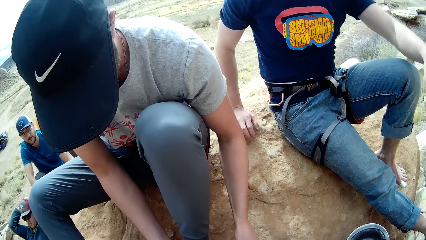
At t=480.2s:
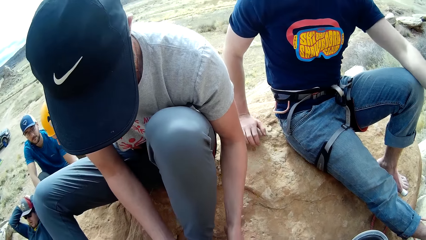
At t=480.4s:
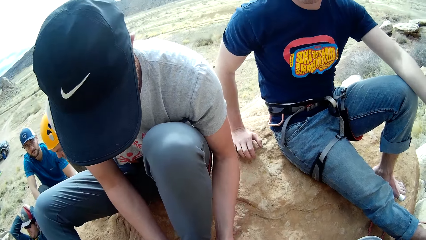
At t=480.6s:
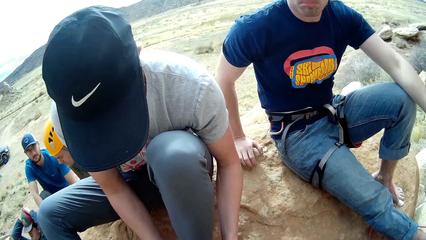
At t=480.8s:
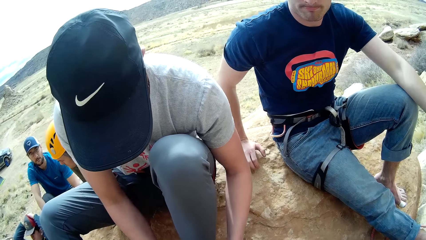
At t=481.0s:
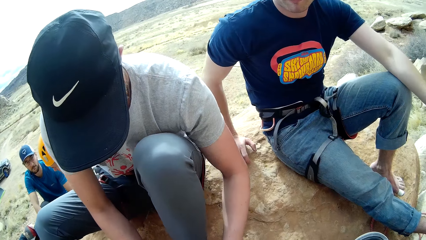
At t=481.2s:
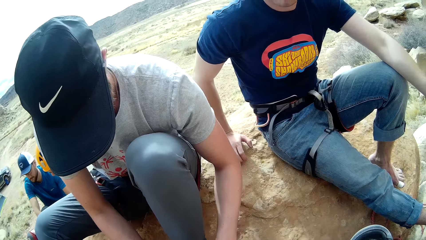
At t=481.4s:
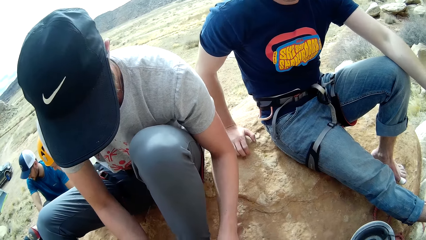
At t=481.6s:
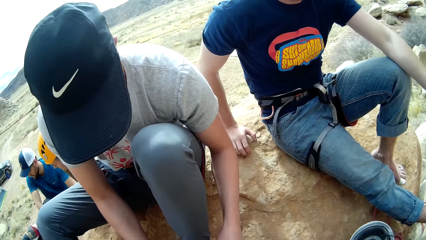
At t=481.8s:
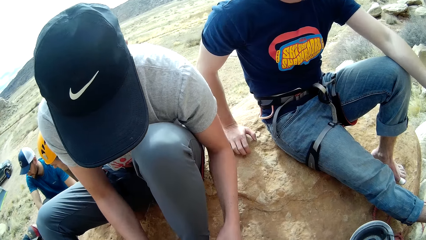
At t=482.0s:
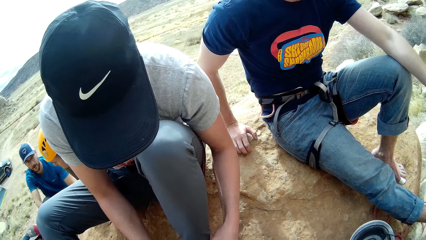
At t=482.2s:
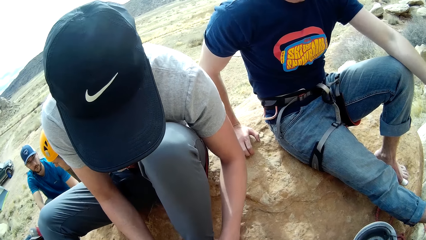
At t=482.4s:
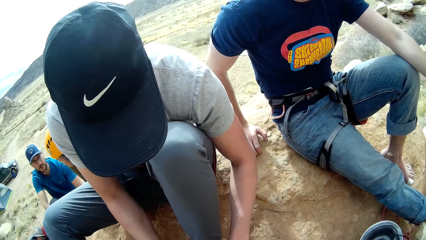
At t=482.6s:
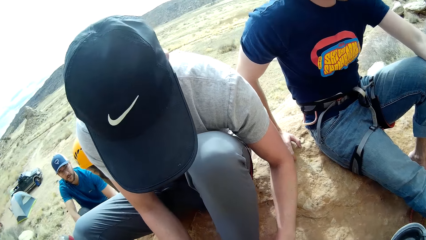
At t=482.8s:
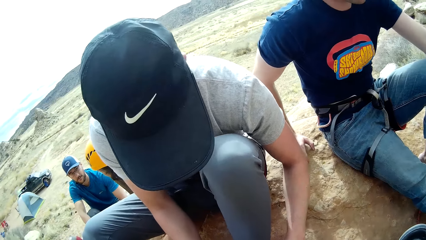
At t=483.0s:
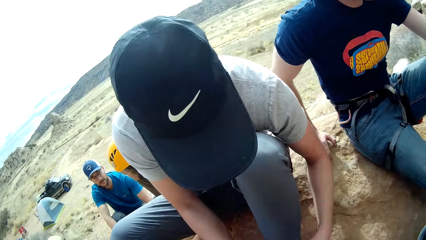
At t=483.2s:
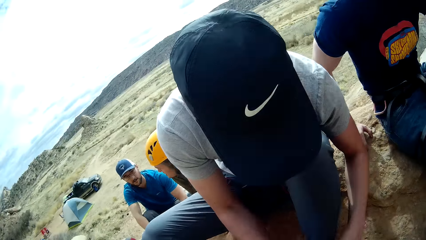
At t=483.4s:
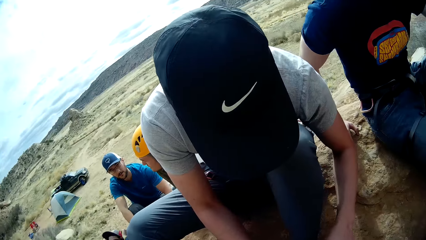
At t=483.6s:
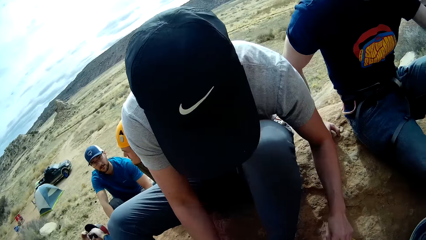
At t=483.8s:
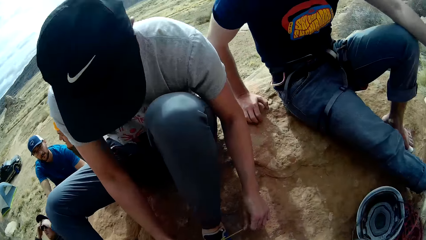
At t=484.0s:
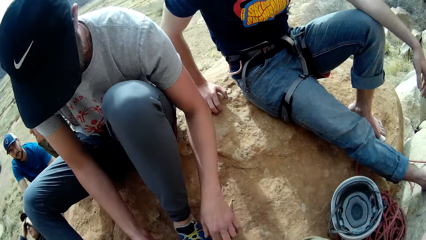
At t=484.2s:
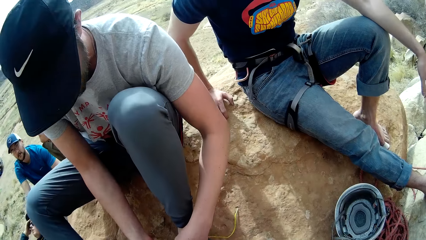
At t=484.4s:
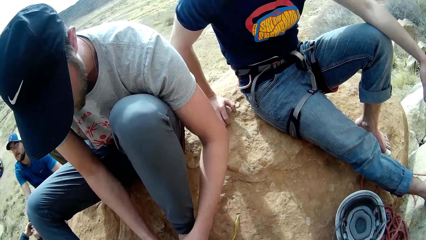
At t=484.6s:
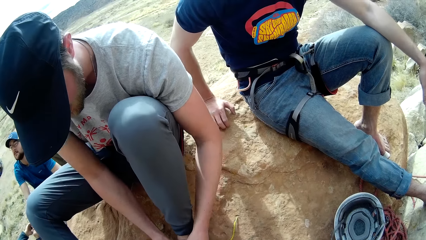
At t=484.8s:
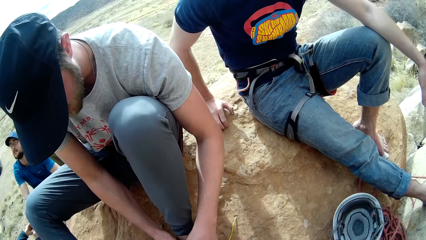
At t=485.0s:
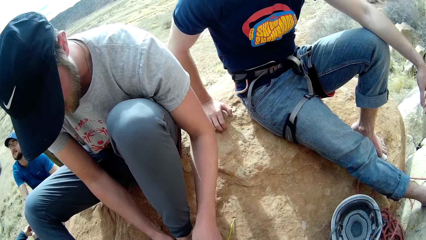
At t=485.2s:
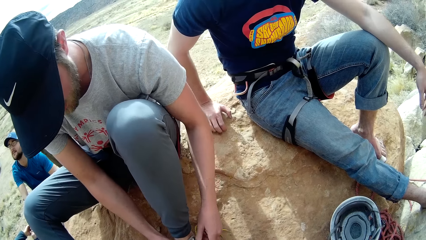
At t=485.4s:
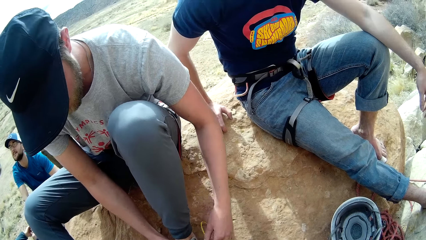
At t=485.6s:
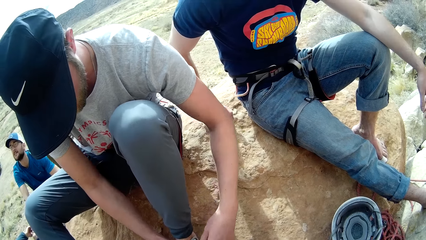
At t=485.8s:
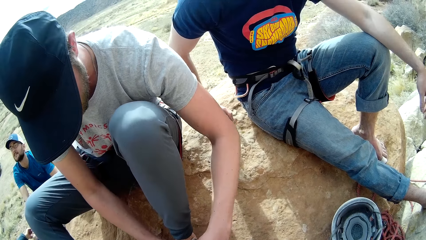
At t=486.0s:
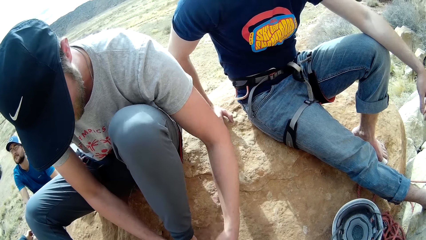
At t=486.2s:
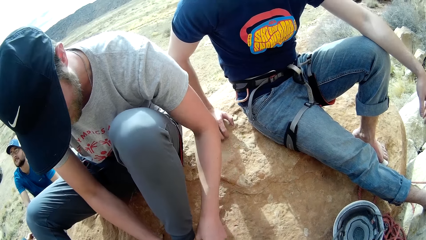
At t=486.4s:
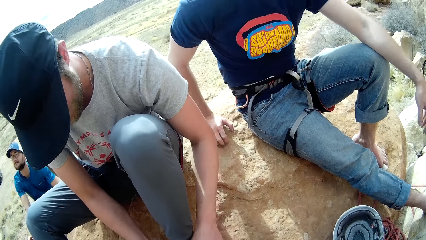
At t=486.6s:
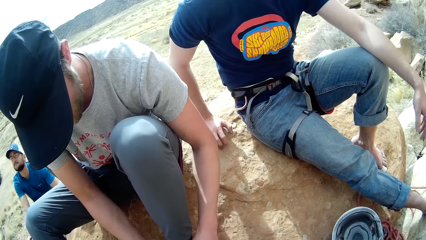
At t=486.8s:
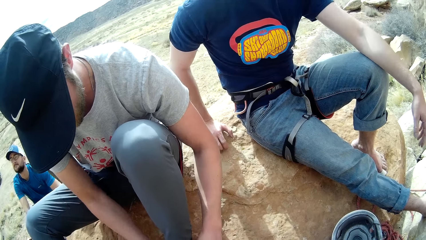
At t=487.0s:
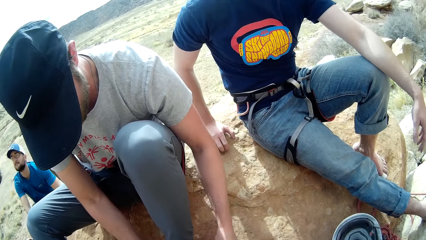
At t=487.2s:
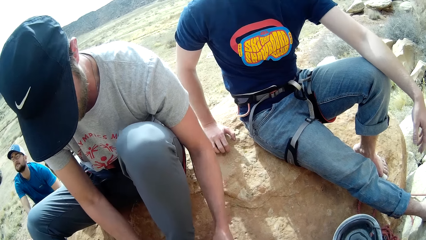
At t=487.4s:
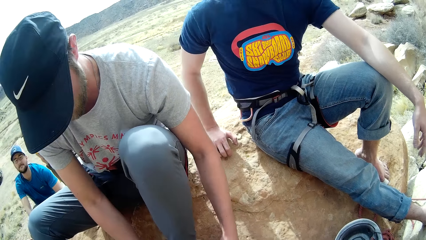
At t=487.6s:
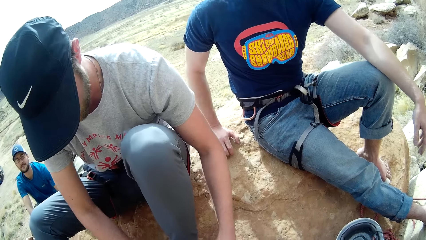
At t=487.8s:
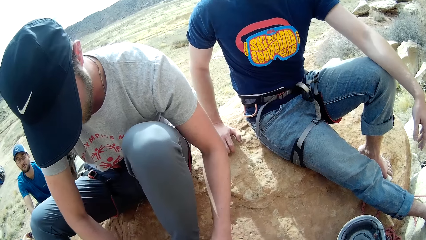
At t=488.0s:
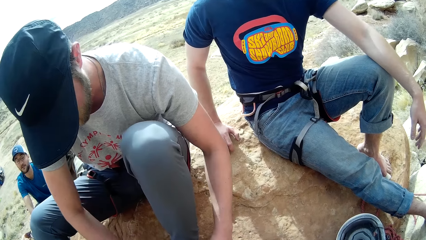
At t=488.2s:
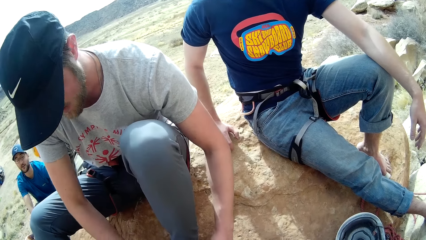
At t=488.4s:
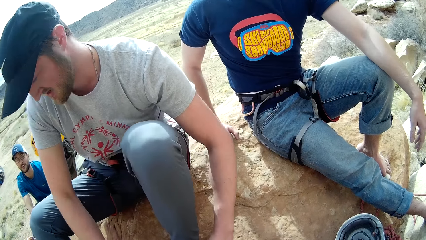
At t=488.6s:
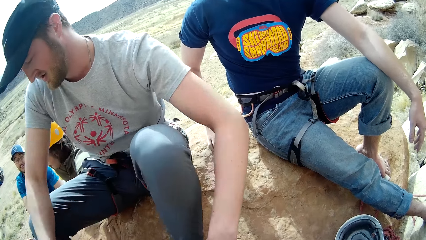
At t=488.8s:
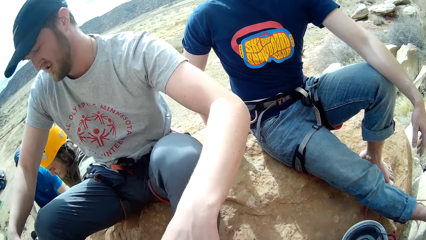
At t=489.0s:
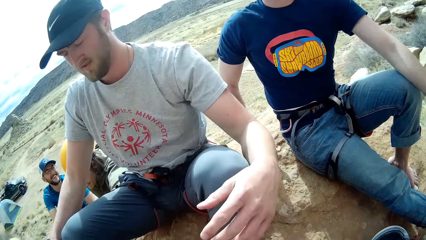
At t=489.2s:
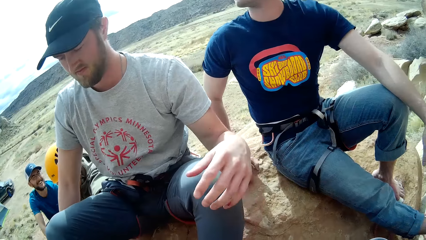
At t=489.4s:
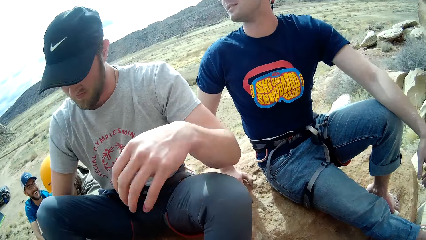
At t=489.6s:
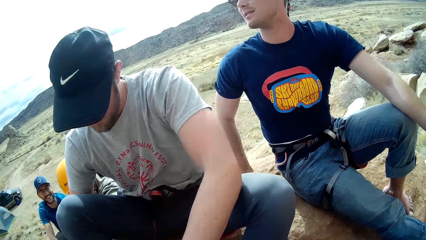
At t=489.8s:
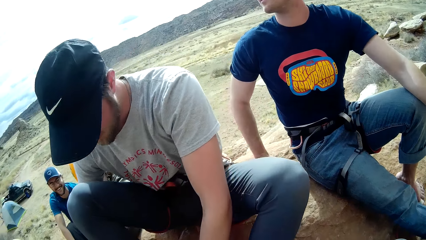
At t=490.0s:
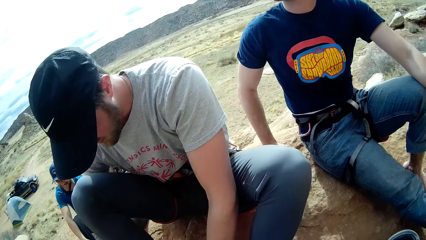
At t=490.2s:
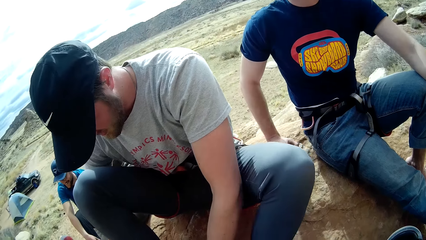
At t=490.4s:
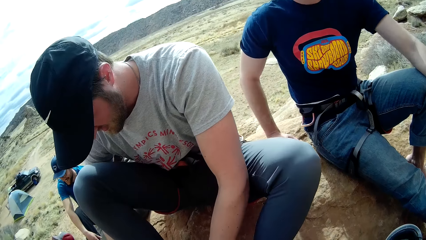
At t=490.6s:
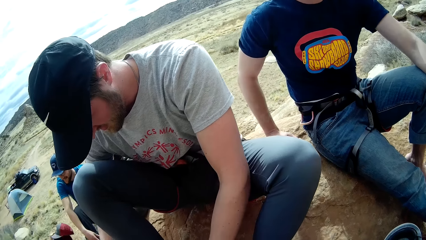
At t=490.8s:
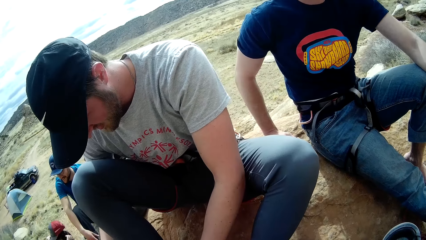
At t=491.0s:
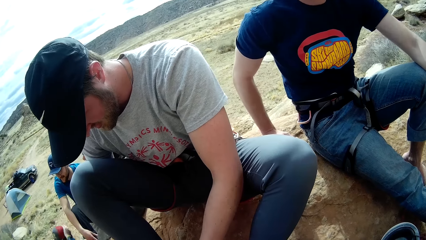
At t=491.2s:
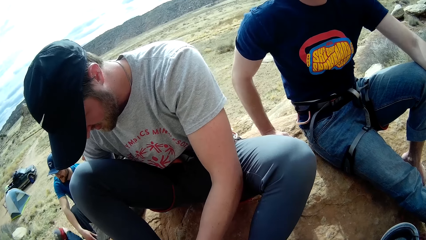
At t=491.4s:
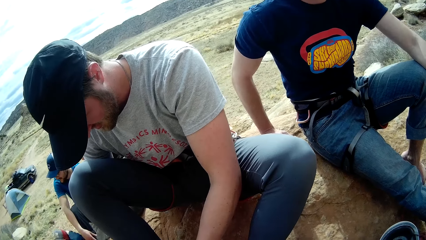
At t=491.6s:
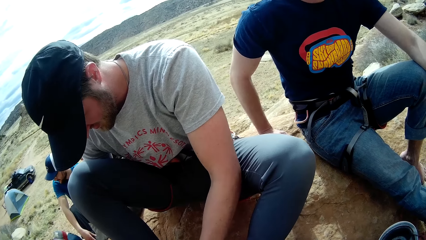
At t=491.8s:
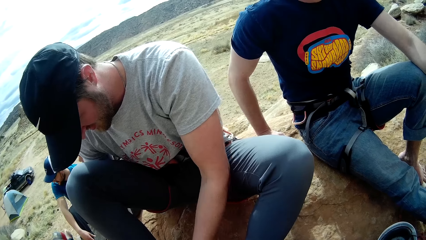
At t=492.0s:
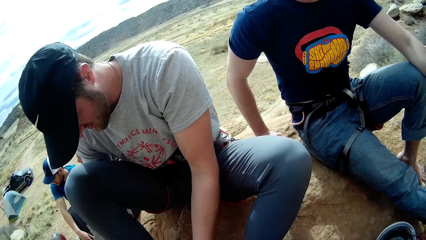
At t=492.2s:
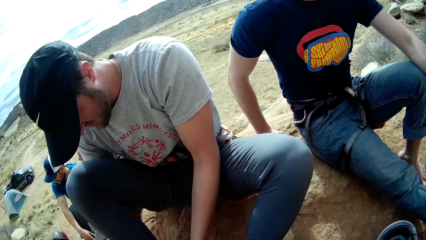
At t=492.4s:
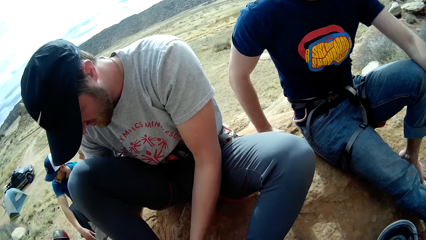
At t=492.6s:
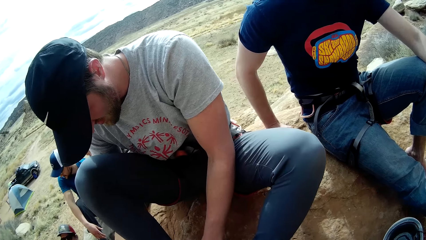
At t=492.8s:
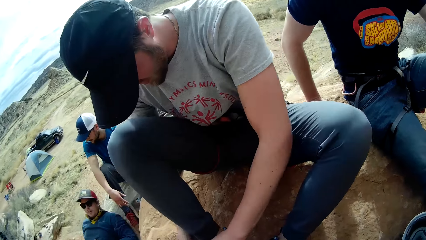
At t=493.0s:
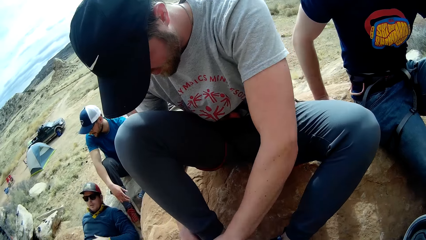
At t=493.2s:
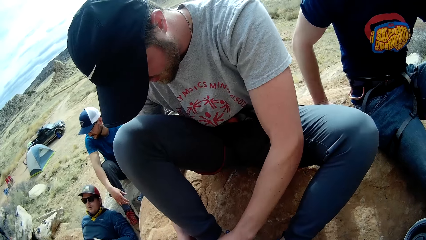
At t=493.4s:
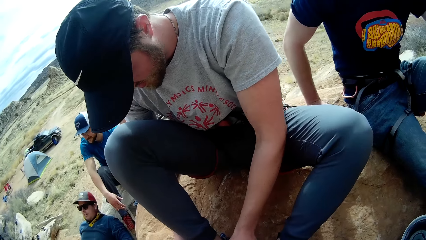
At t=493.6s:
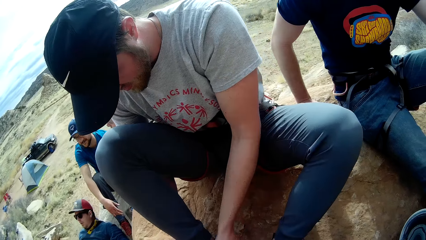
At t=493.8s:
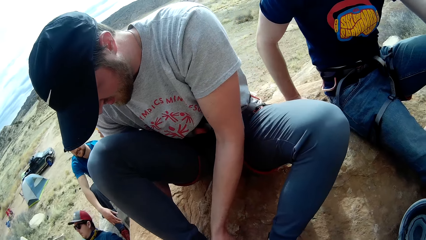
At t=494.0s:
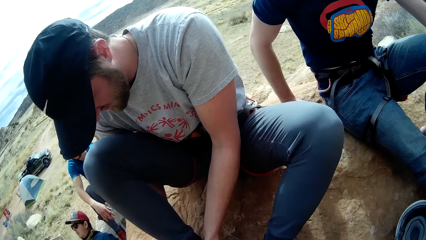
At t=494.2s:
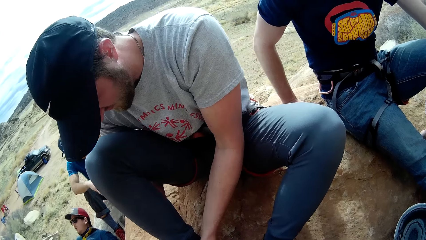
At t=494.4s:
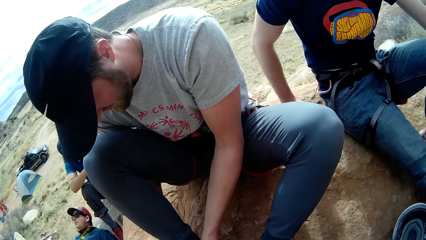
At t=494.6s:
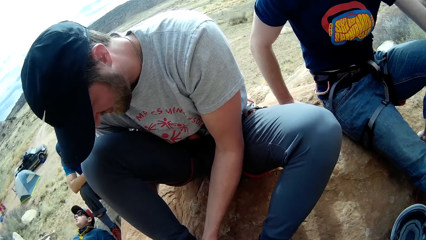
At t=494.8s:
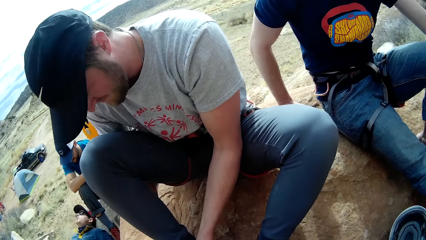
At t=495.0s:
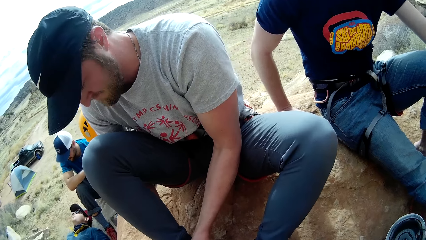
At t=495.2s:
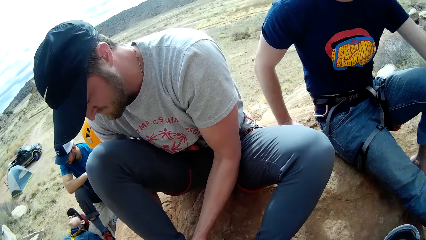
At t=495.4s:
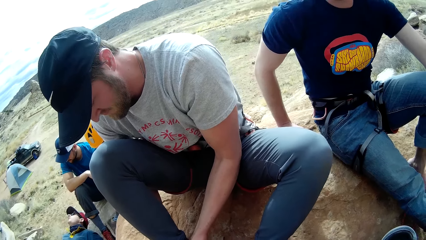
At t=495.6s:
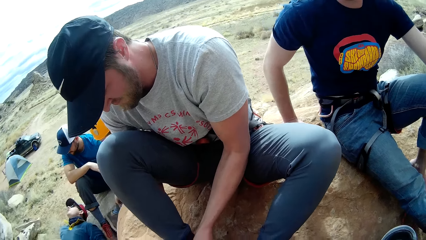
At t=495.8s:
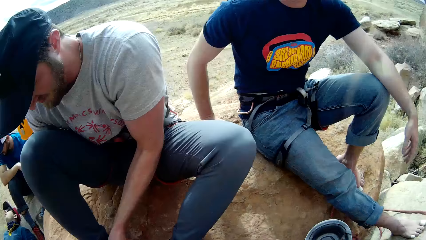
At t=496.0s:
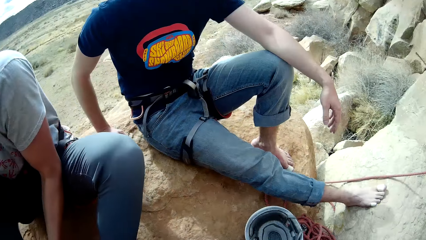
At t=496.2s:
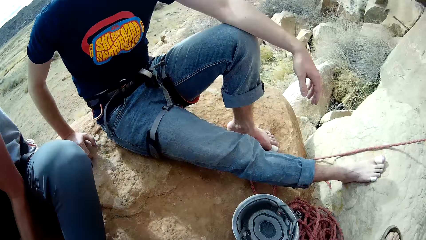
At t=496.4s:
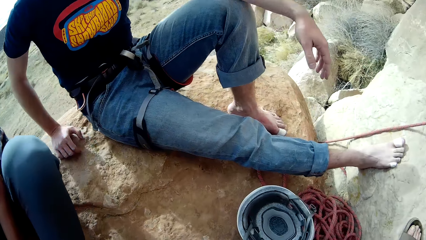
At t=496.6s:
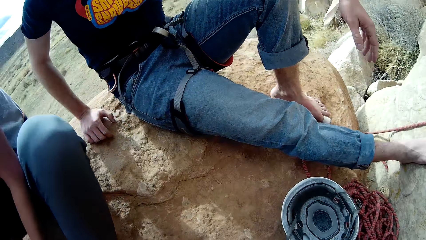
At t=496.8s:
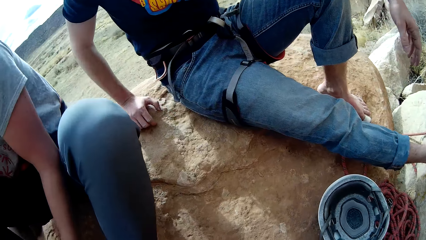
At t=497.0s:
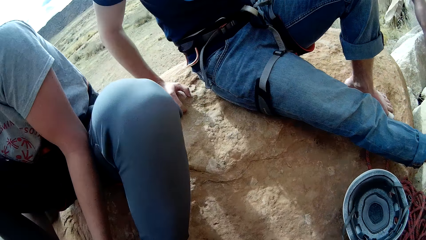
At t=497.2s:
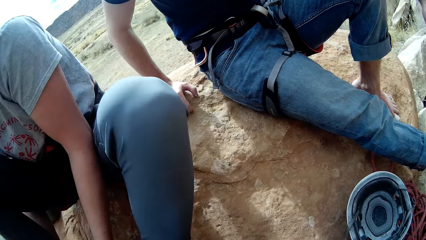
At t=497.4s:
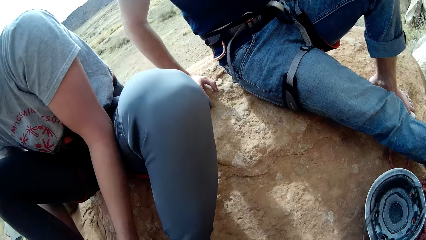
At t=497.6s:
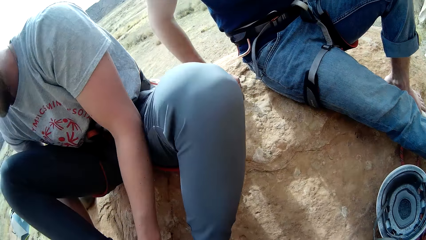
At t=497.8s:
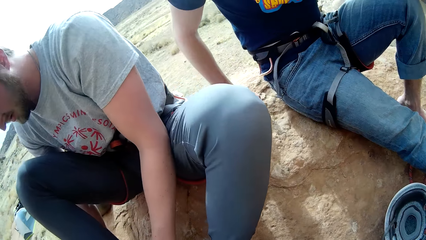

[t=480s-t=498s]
A man ties the lace of the left shoe with both hands. Another man hits the rock. Another man moves both hands, moves a leg and touches the shoe. Another man touches his cap. The first man ties the lace of the right shoe with both hands. Another man moves his hand. The man who touched his cap lays down.
